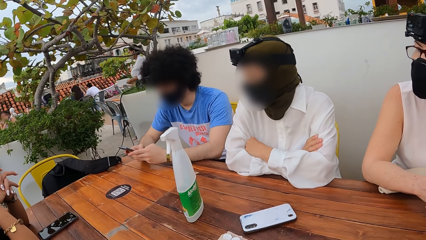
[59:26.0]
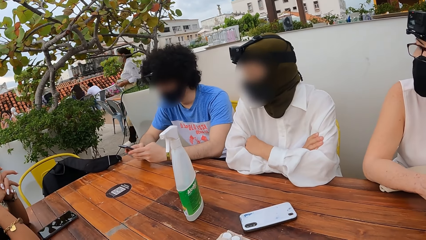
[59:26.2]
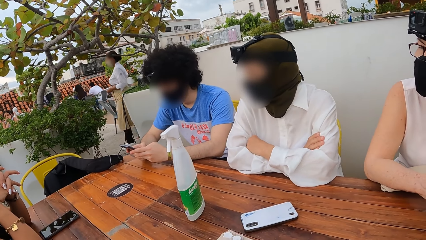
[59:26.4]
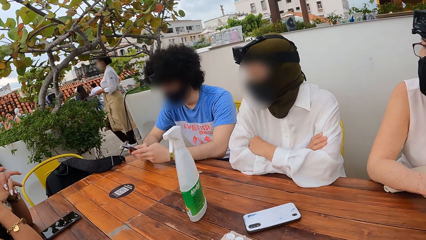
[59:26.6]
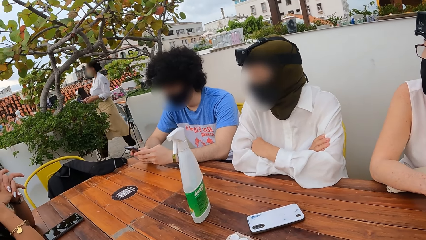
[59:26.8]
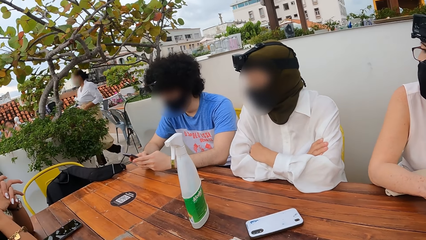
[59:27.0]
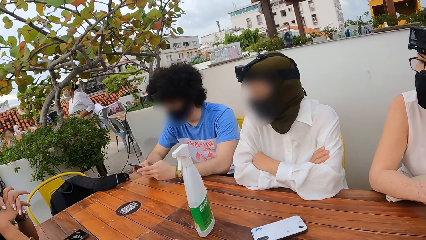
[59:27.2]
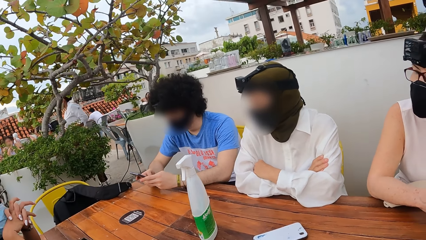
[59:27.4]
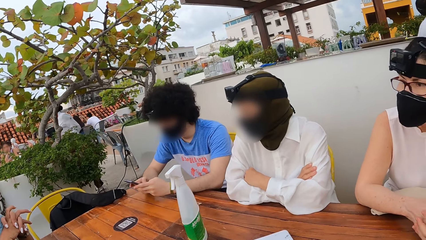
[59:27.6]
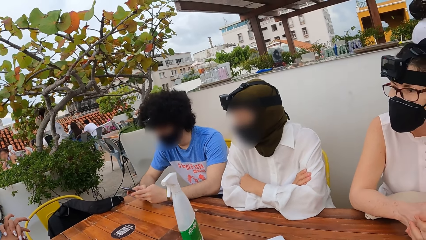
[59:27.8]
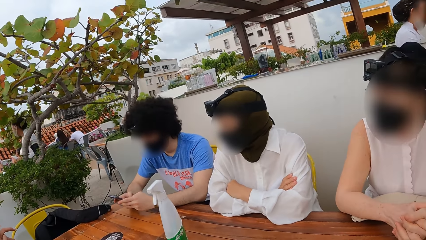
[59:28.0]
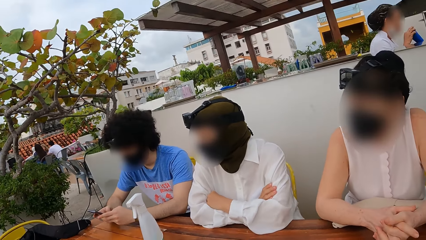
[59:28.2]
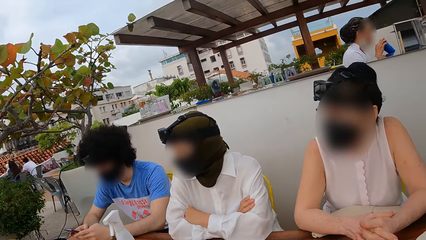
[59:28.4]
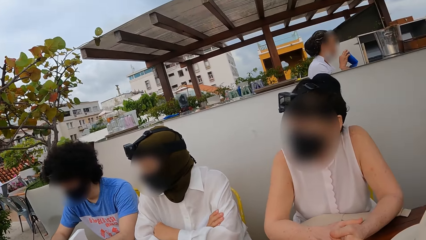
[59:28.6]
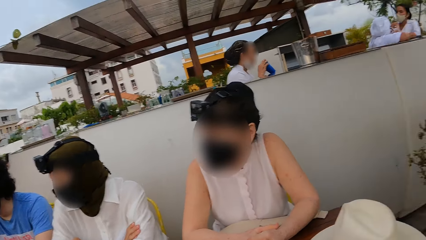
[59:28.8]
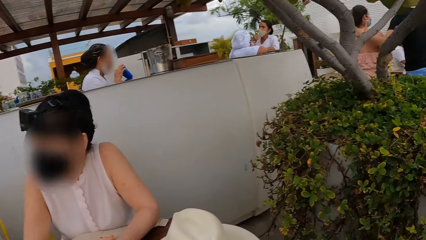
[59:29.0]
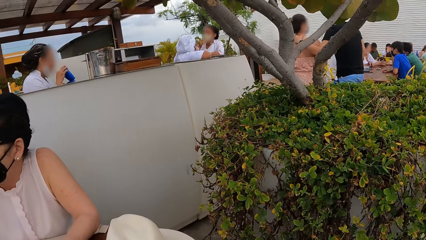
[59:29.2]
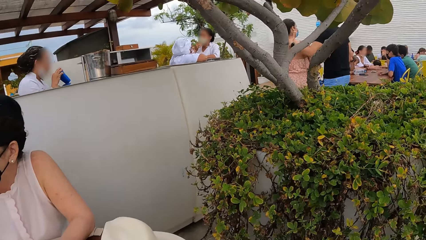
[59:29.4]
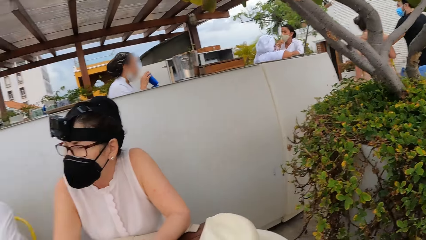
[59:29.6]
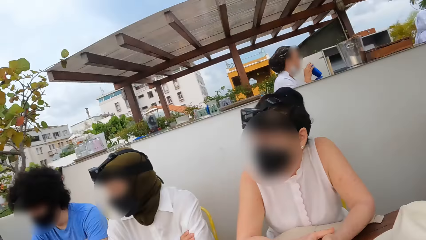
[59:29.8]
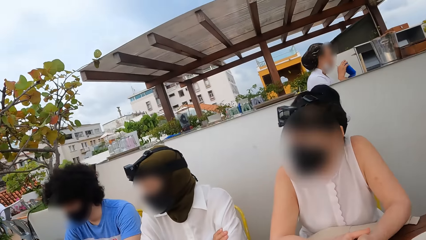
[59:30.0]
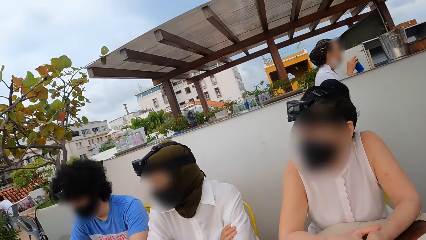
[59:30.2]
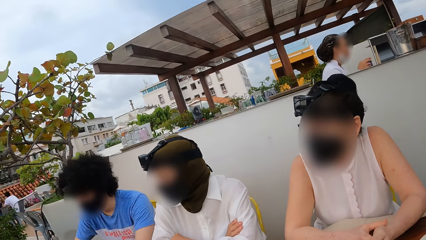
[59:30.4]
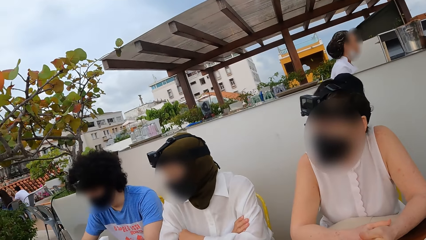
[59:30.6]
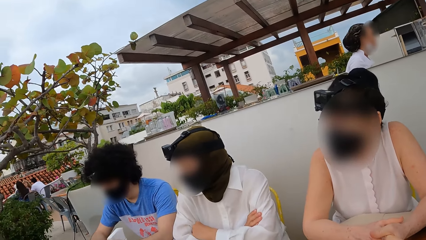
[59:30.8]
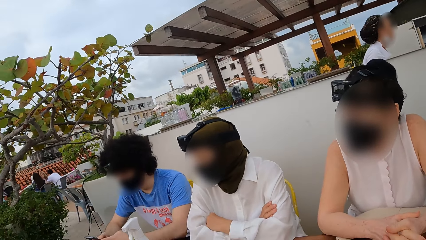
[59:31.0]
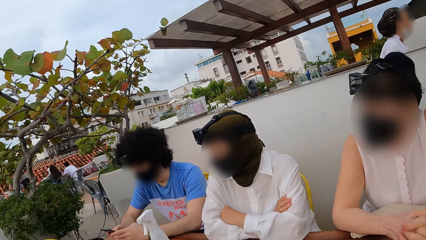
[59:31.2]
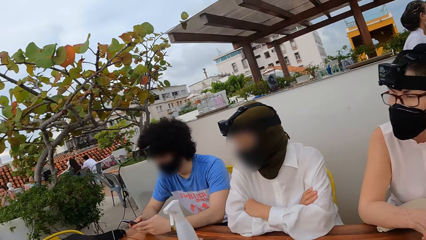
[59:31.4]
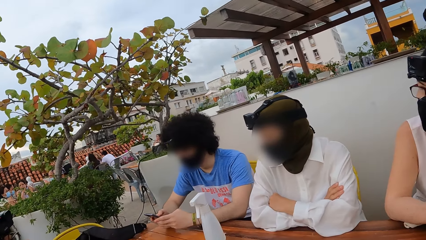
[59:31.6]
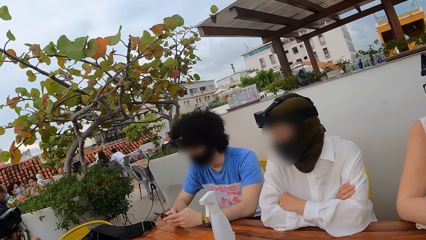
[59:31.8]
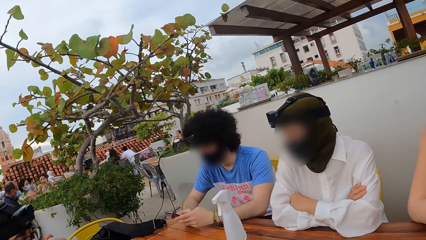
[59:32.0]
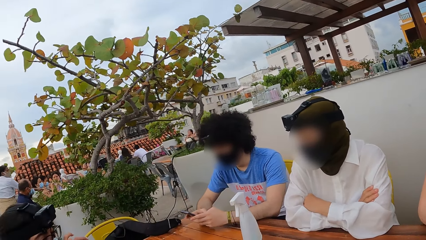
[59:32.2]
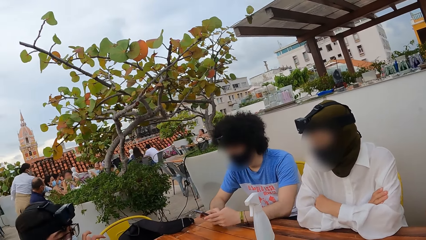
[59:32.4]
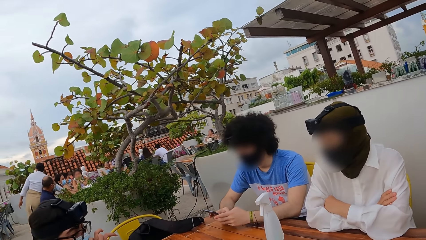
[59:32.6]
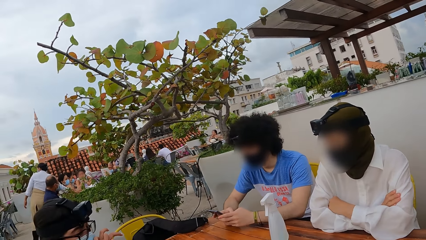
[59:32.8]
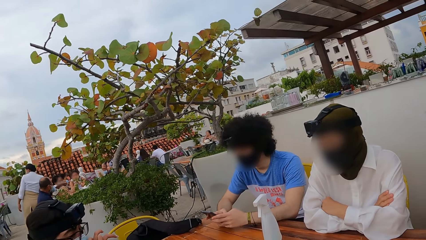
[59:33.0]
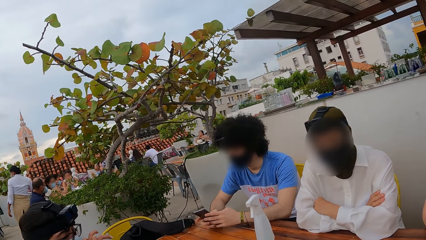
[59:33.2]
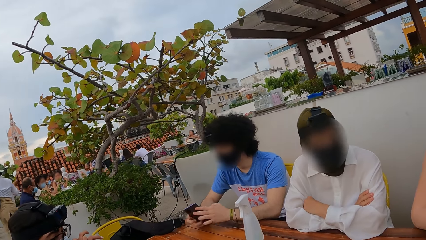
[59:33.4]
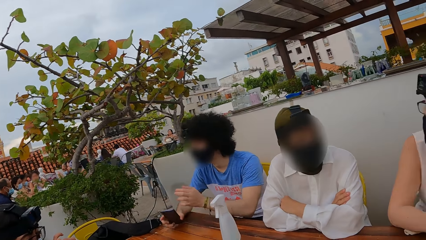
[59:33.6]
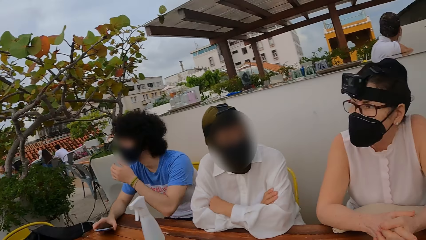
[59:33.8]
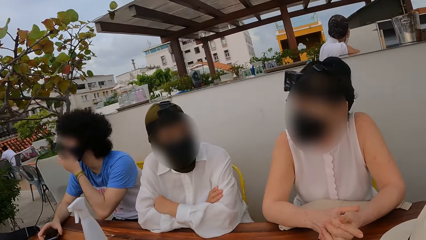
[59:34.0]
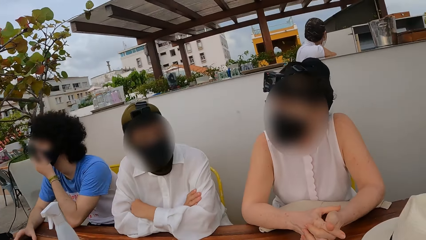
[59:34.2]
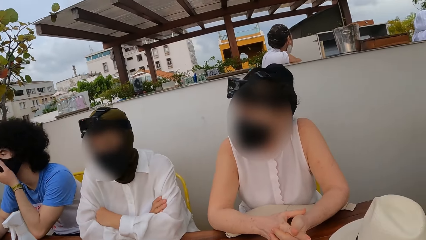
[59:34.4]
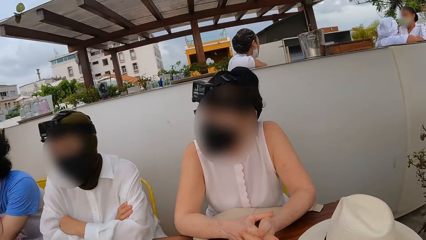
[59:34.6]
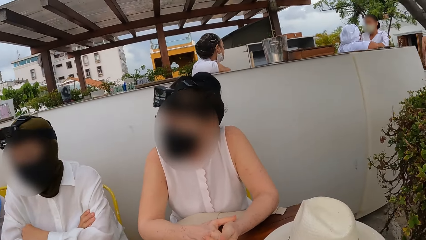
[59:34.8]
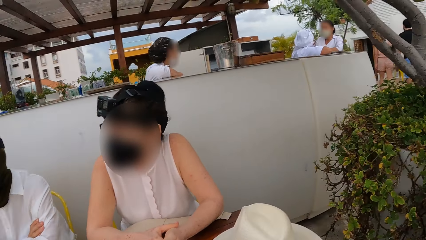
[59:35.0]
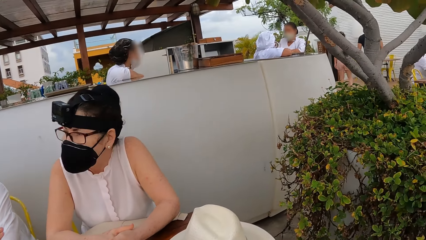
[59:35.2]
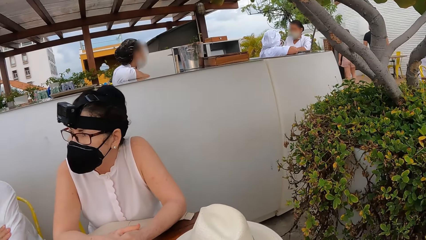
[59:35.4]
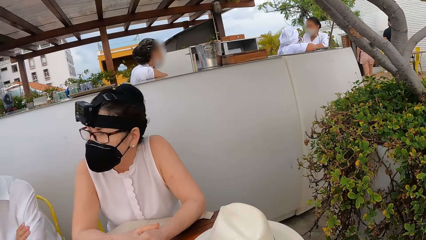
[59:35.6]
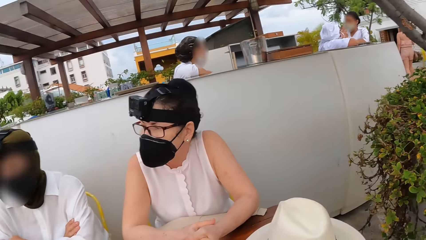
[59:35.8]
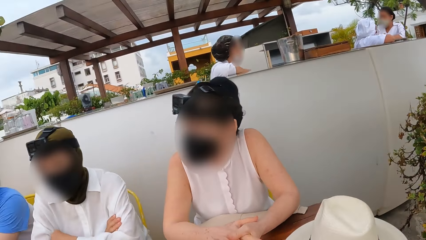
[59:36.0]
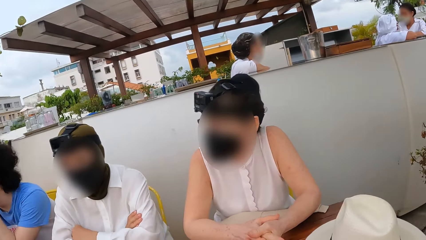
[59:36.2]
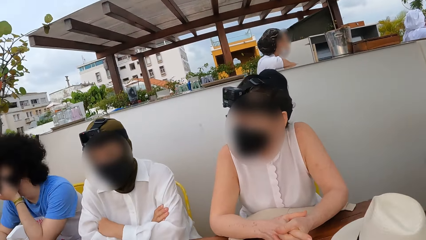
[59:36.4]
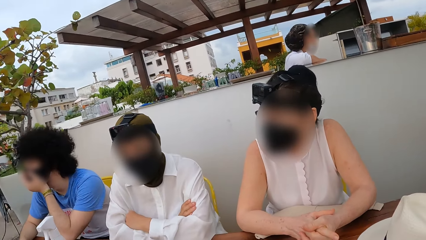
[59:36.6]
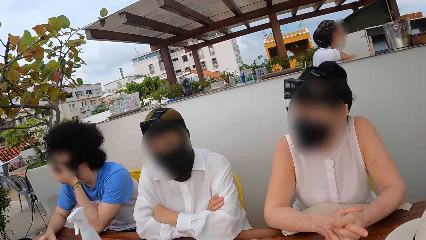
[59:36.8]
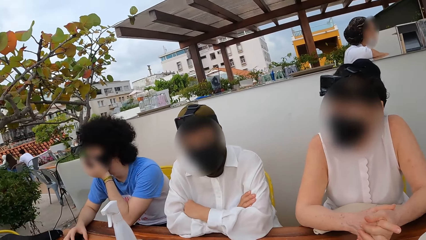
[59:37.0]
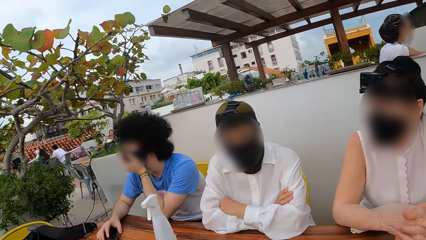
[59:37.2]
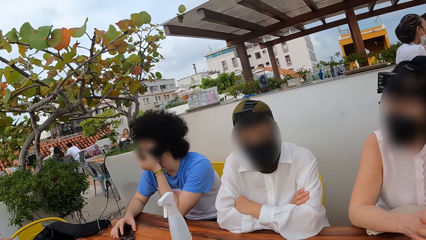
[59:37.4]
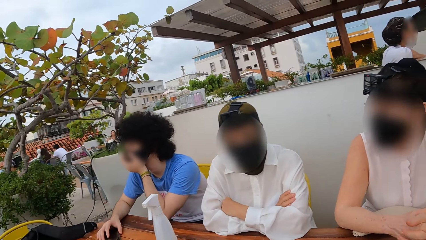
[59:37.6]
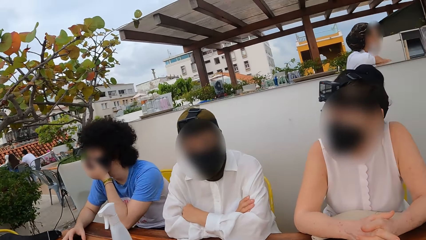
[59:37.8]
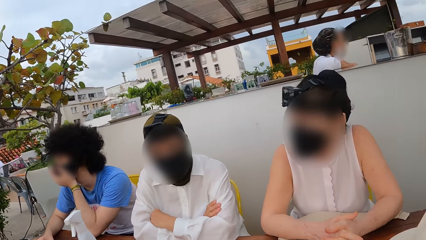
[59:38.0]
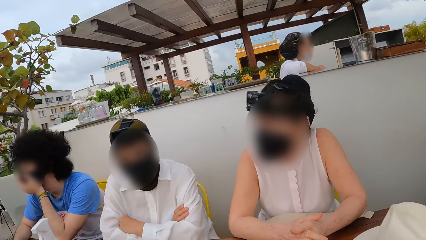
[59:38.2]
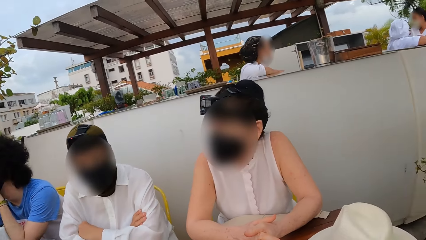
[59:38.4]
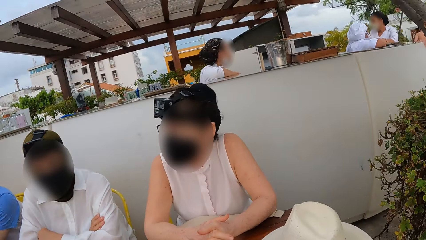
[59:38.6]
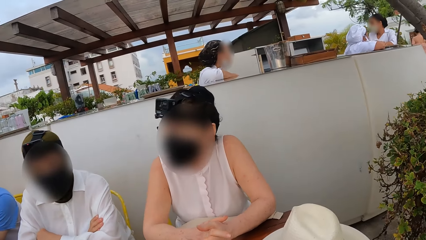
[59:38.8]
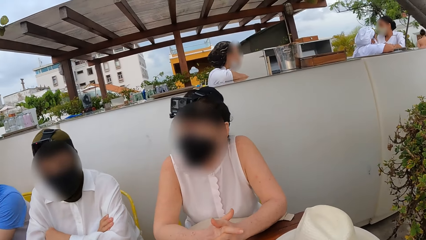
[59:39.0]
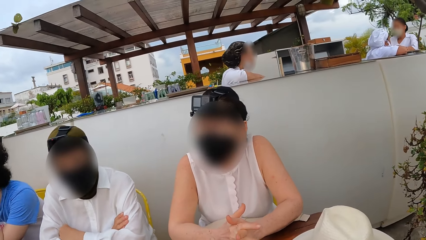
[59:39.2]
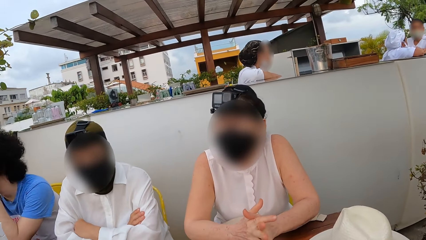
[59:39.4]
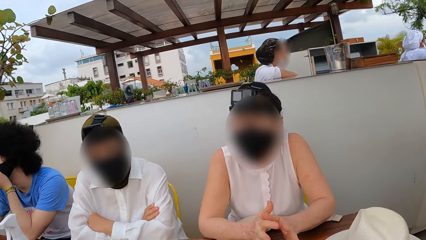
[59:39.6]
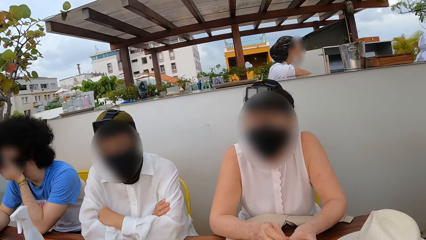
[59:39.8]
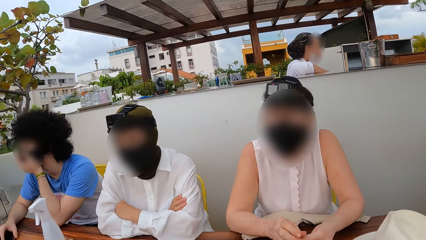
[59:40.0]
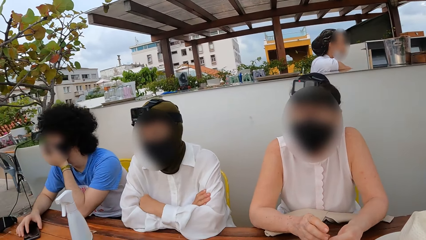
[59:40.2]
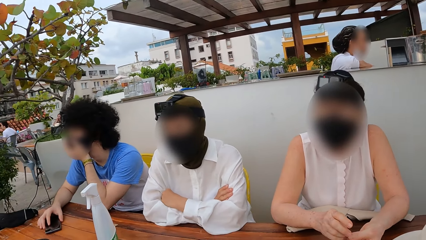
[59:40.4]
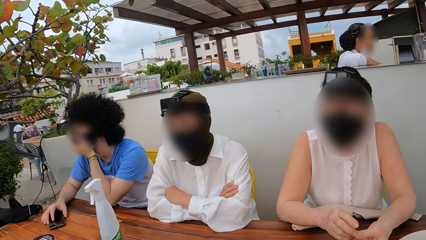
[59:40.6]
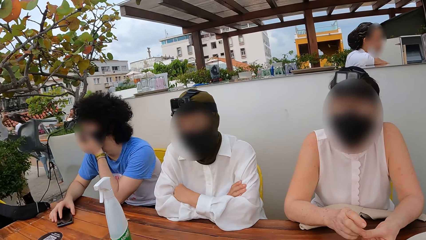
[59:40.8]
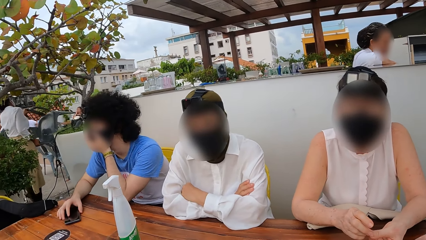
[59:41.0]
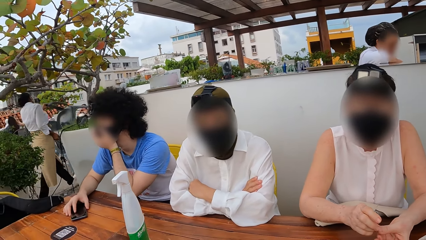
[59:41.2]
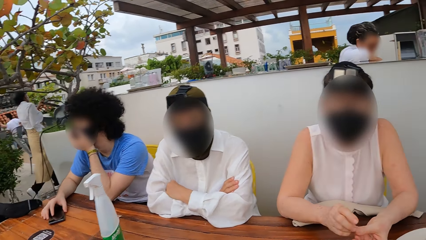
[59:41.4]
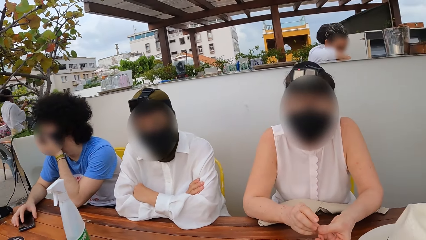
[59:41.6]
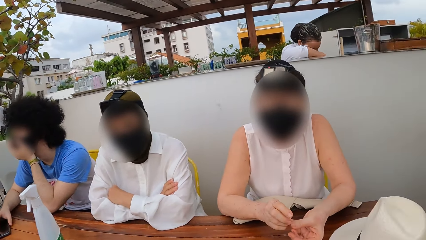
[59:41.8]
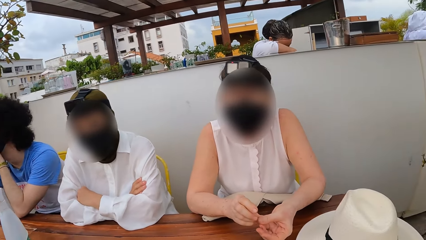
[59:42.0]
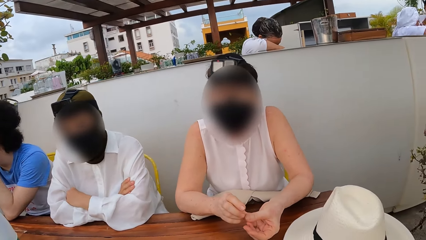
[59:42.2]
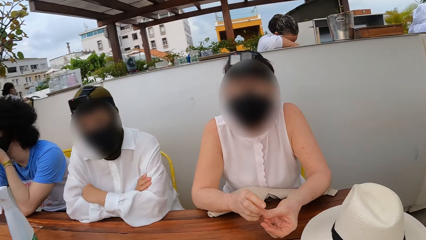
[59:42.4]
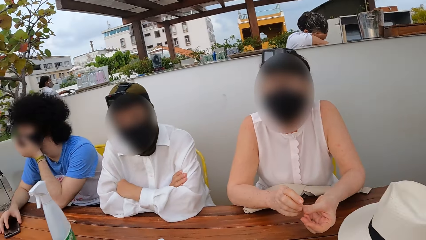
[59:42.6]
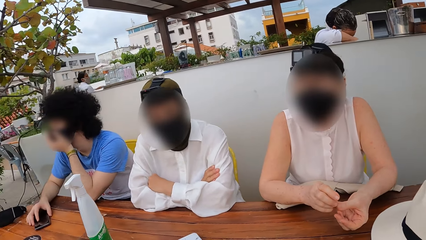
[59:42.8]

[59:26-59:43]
A woman interacts with another woman. The camera wearer looks around. A third woman interacts with the first woman. The camera wearer looks around. They interact with the third woman.
